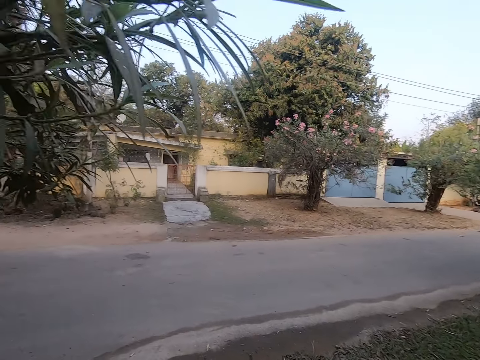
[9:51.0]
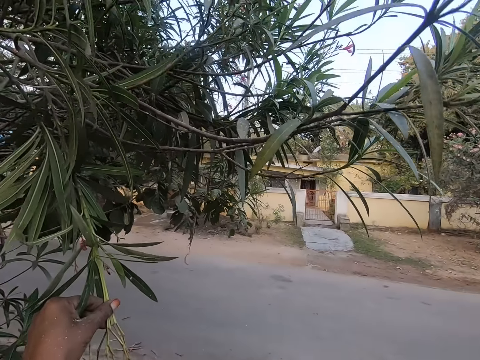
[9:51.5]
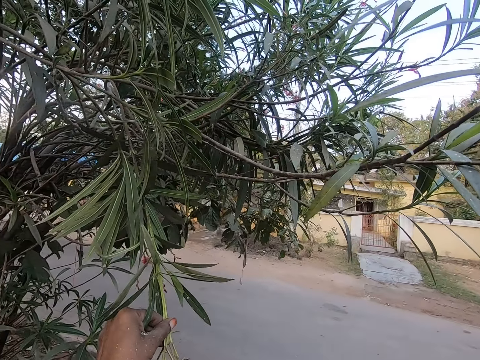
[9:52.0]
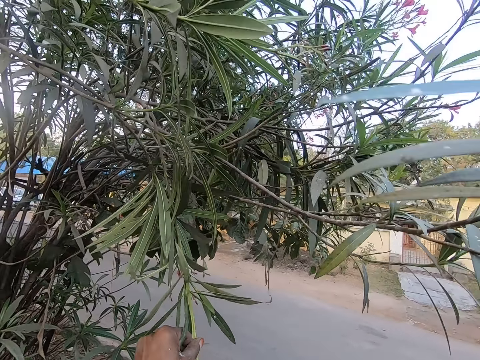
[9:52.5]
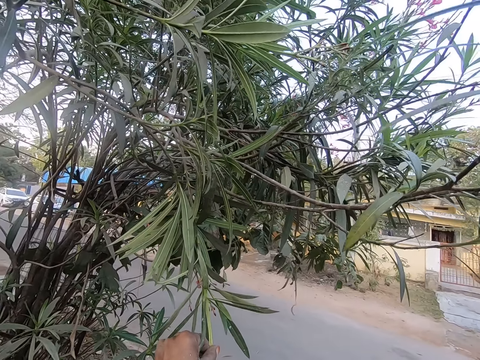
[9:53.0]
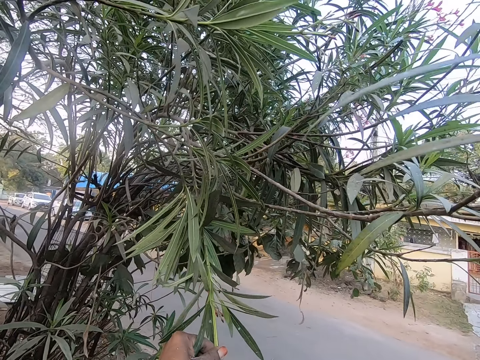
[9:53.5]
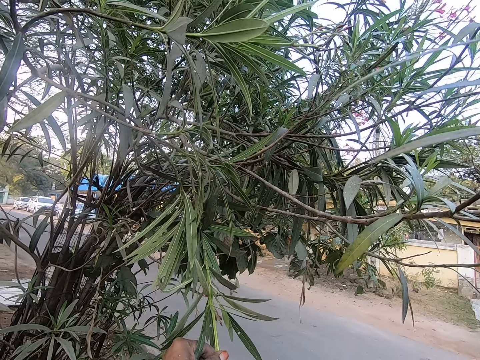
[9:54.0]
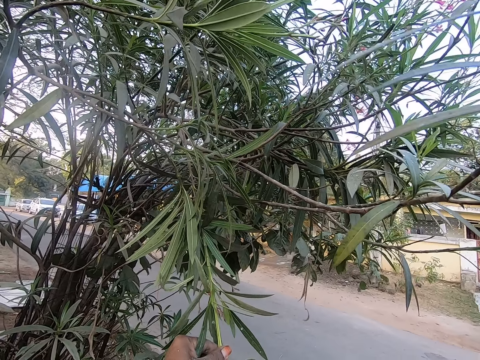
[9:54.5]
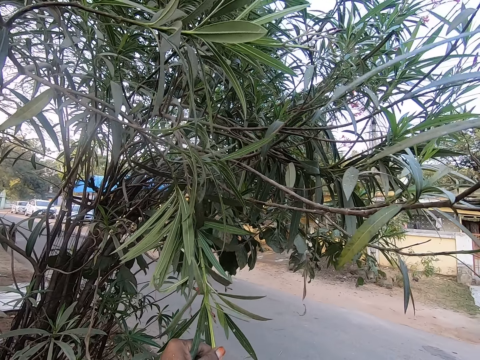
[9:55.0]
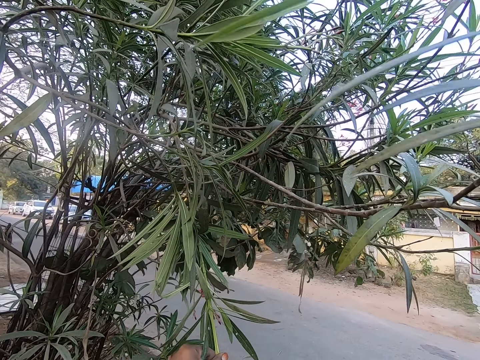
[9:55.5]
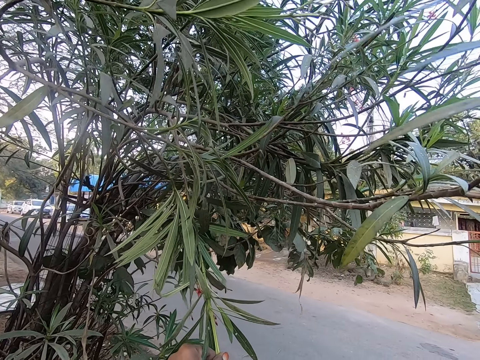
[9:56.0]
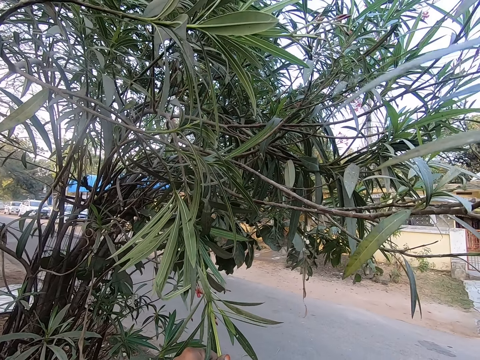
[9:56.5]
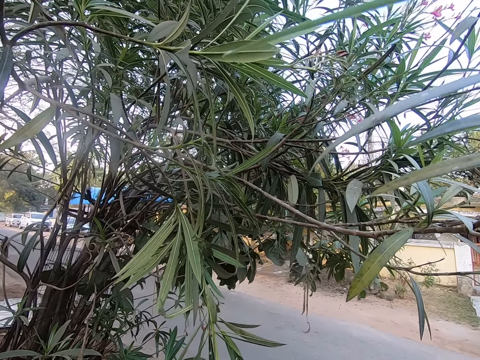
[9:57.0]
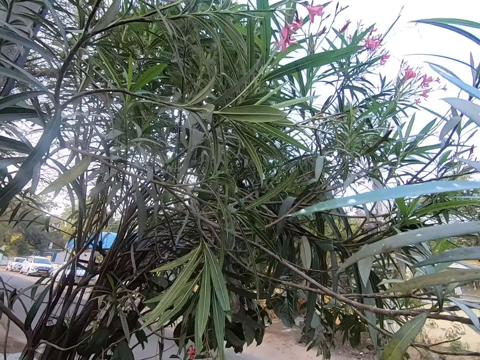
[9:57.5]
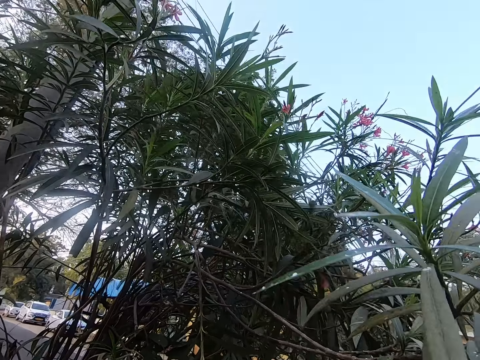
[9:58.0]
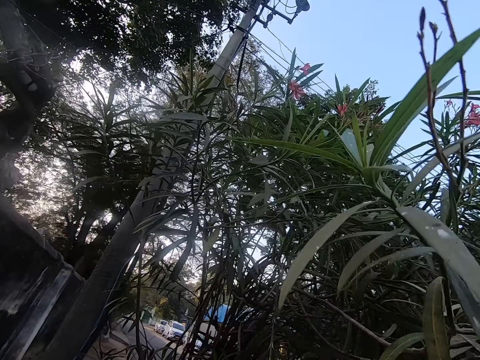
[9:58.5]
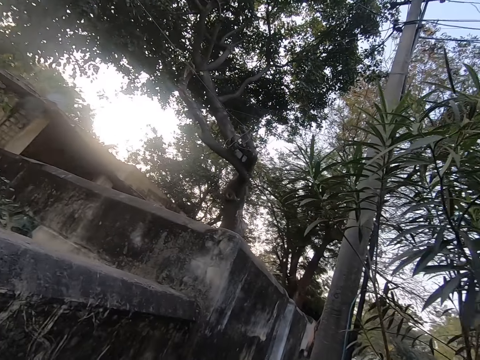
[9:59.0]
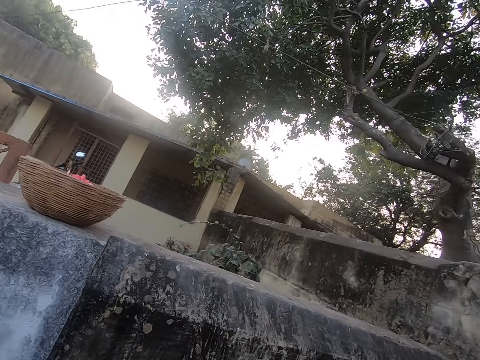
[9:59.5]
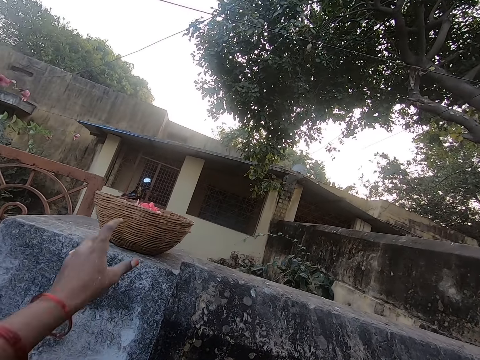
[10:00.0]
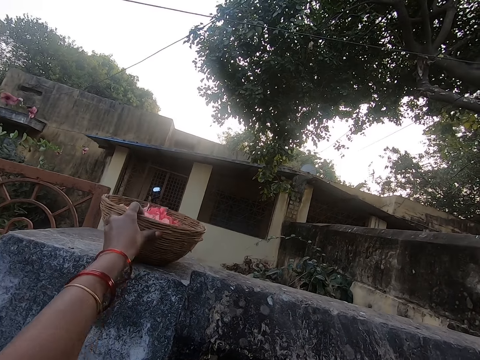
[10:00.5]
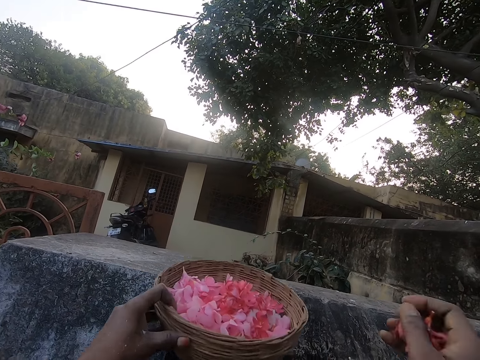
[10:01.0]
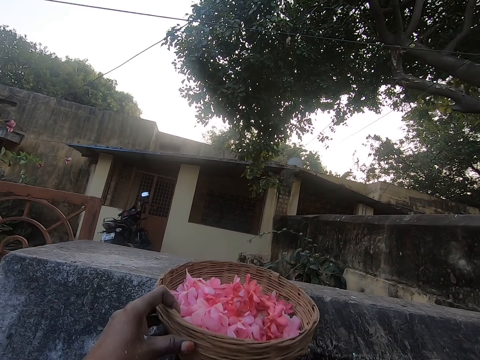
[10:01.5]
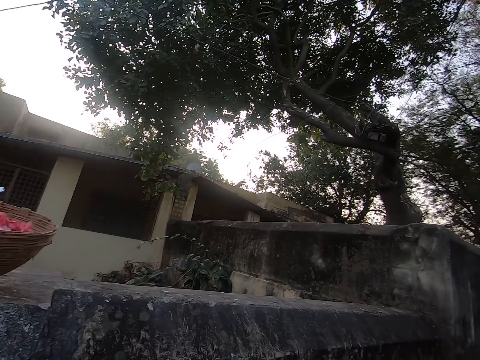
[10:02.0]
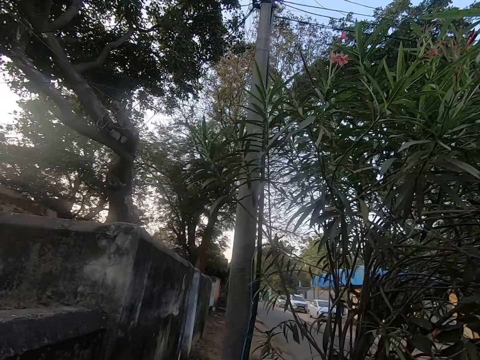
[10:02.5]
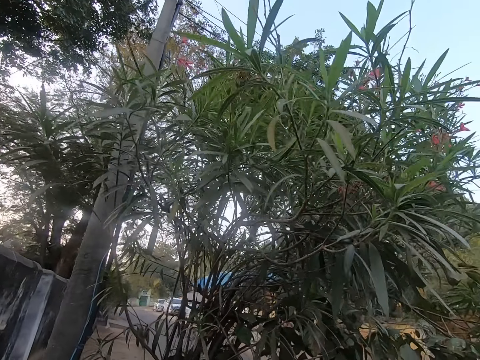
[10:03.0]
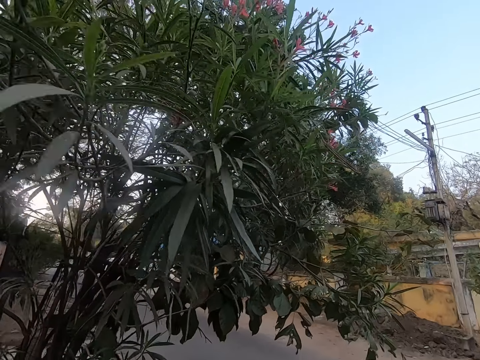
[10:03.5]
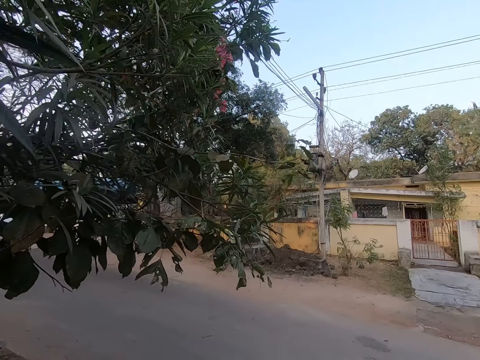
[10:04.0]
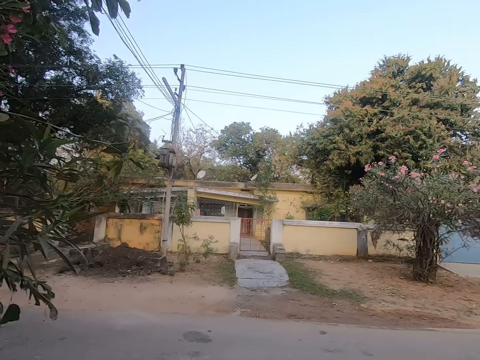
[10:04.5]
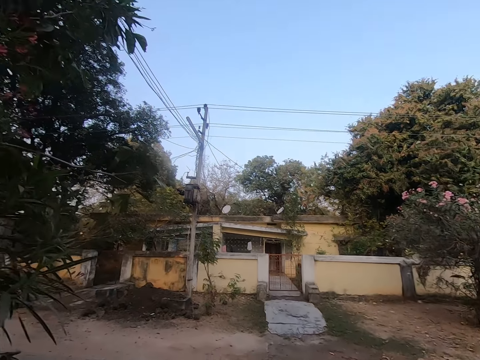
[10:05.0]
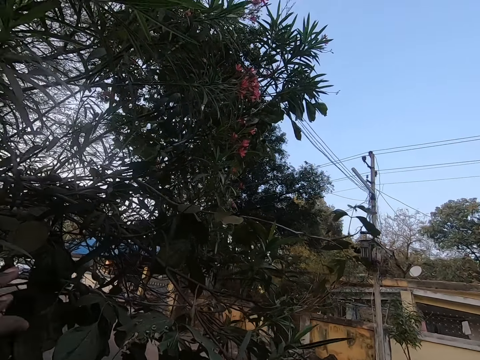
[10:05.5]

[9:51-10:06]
The camera wearer plucks flowers from the branch. They pick up a basket, put the flowers in the basket and put the basket on the wall. They look around the road. They walk around.

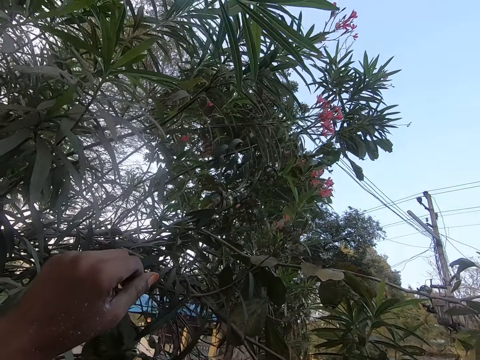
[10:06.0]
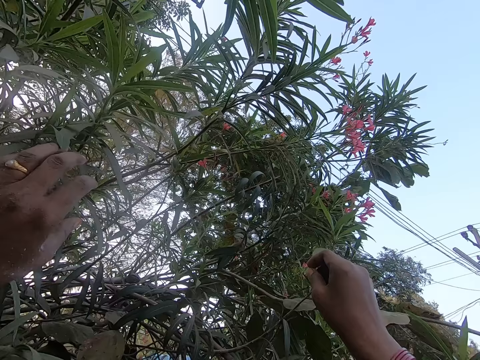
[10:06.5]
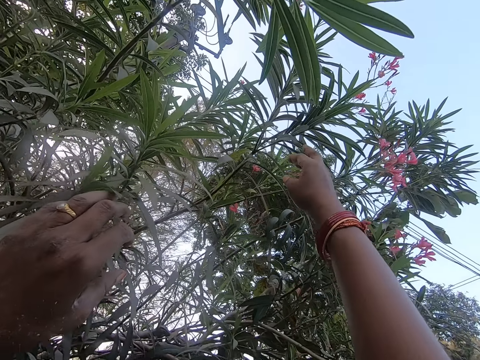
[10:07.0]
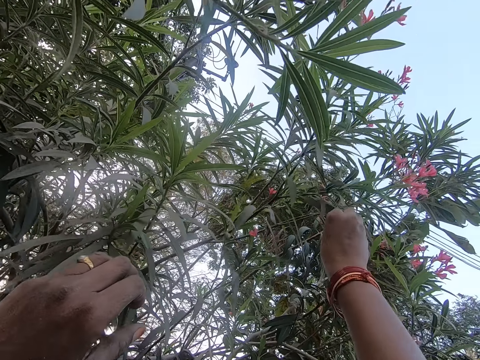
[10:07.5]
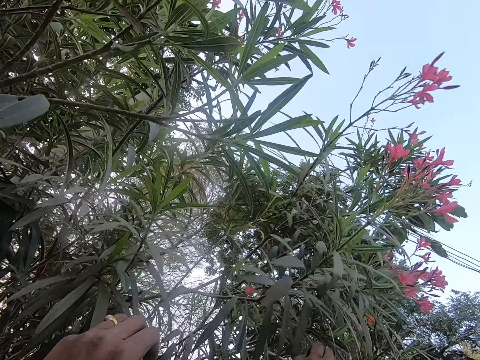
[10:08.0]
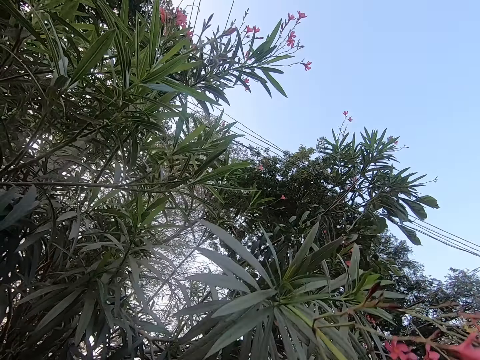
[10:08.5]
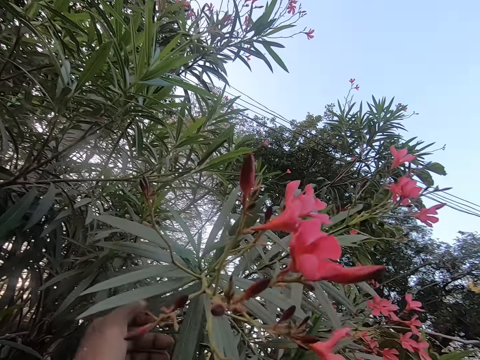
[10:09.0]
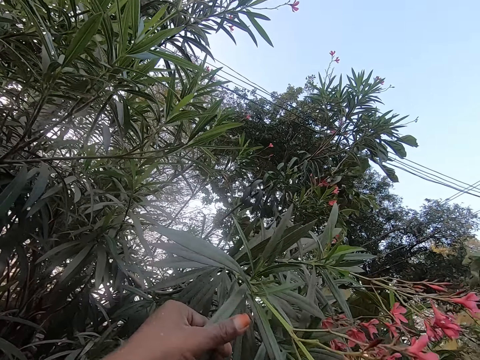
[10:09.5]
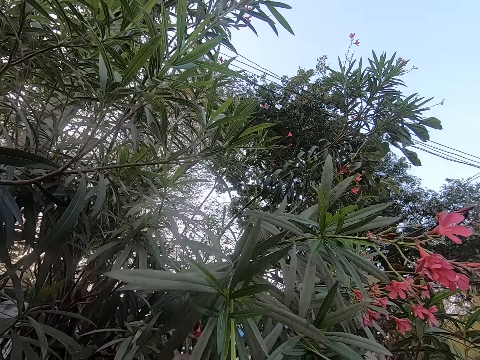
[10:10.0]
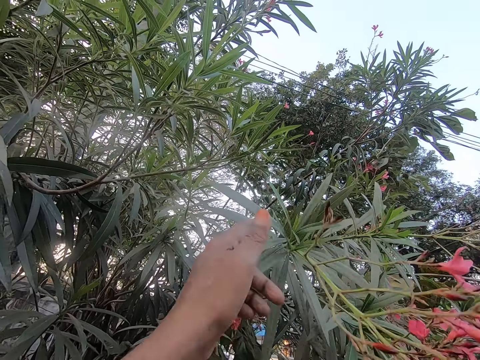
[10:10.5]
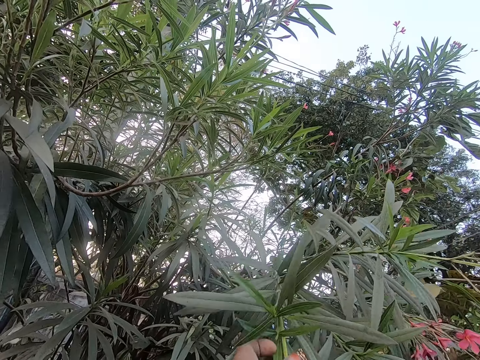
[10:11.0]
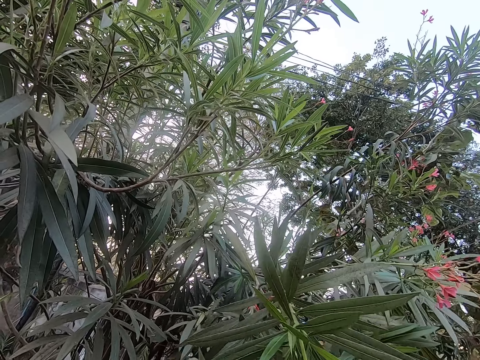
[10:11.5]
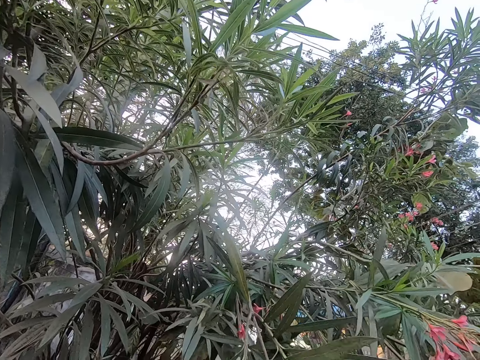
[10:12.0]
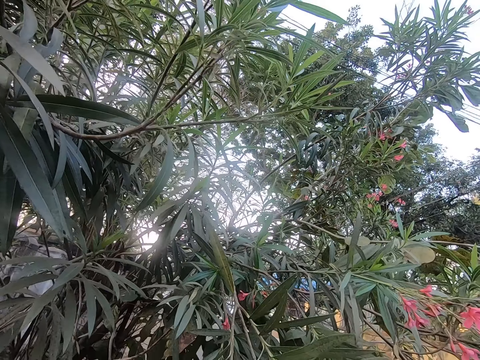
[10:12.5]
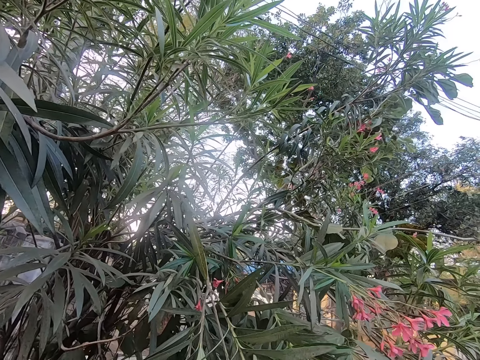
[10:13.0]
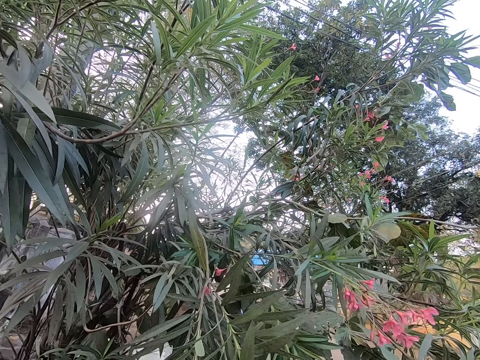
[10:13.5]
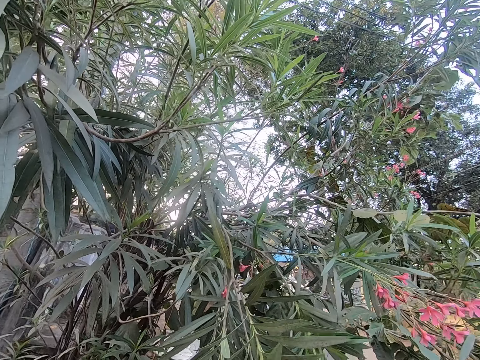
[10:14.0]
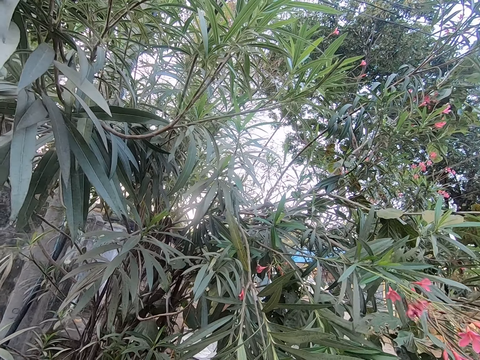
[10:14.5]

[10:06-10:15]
The camera wearer pulls a branch. They pluck flowers from the branch.

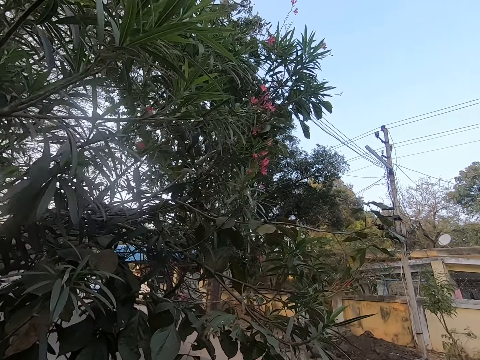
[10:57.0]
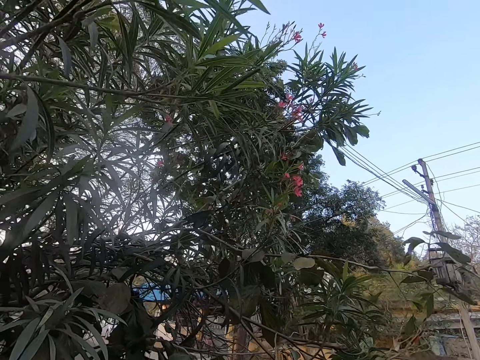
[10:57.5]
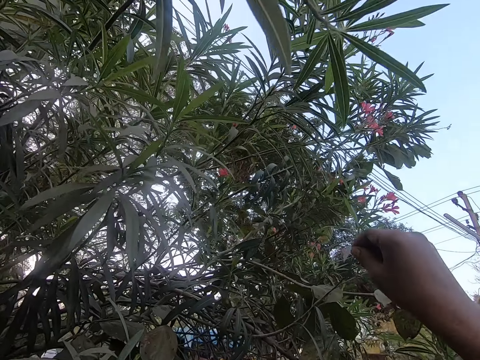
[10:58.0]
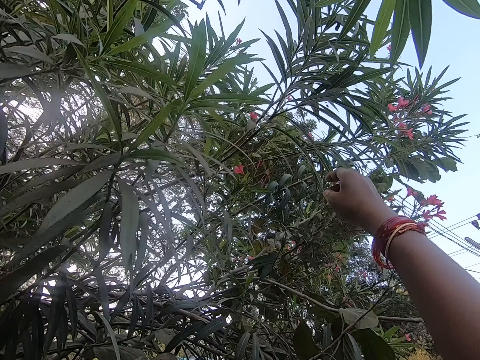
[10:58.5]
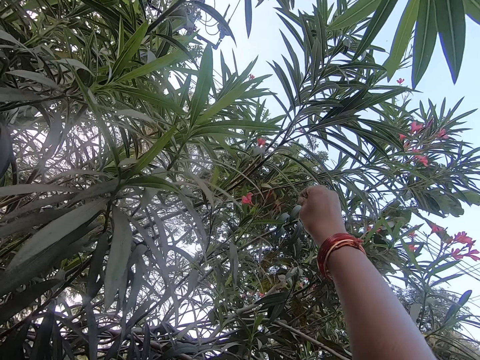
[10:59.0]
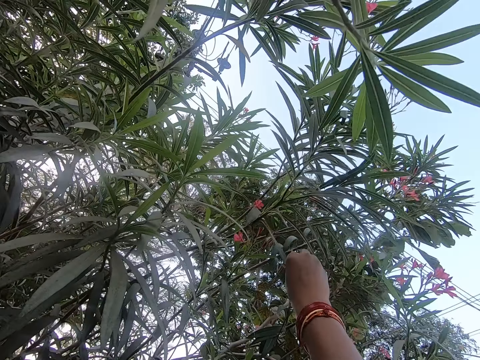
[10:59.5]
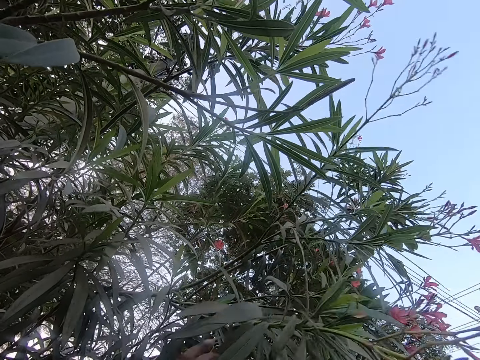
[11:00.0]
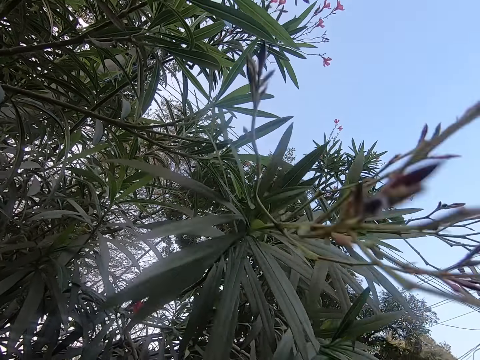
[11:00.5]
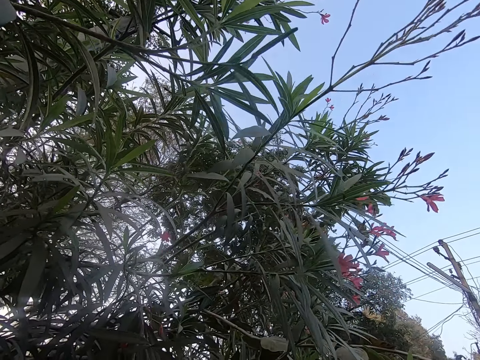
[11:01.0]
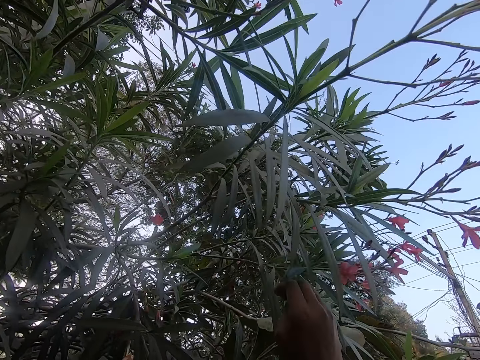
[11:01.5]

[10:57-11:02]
The camera wearer looks around the road. They pull another branch. They pluck a flower from the tree.
